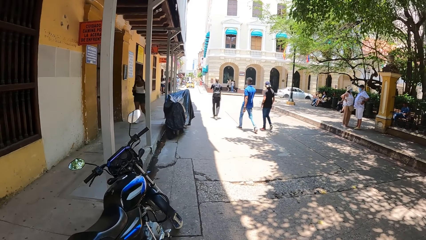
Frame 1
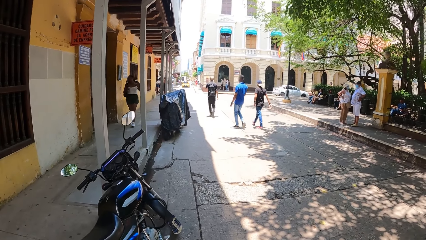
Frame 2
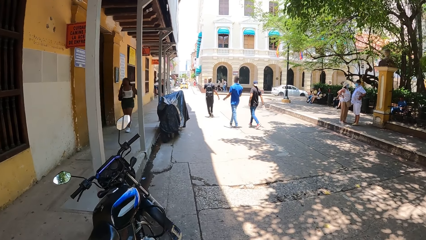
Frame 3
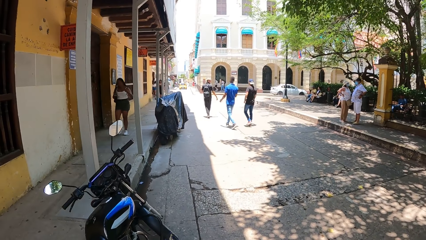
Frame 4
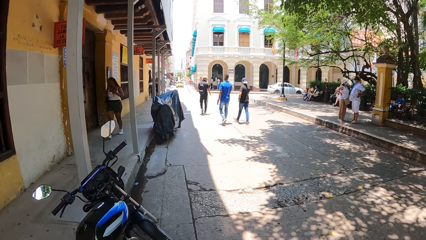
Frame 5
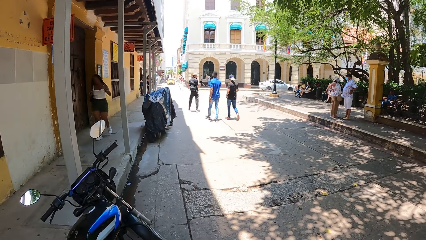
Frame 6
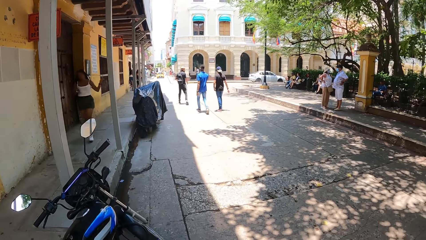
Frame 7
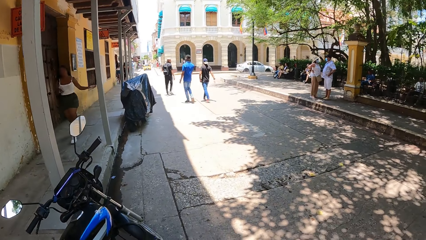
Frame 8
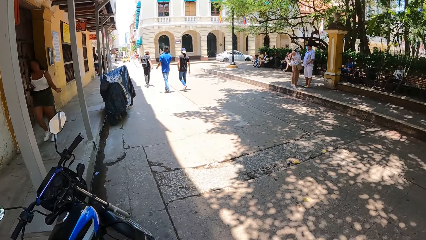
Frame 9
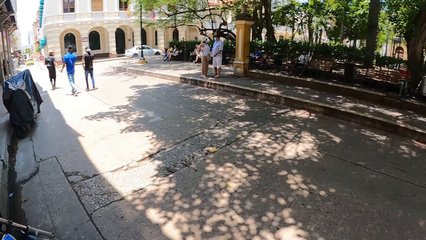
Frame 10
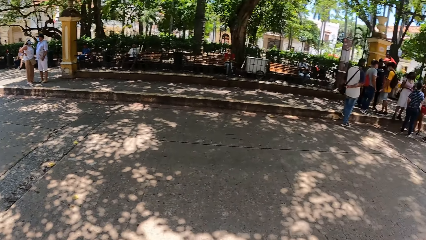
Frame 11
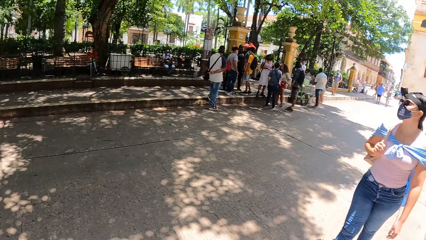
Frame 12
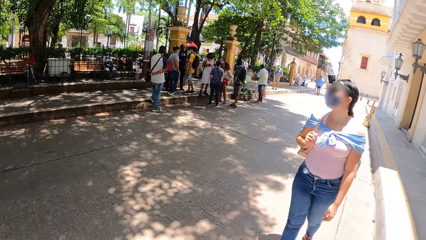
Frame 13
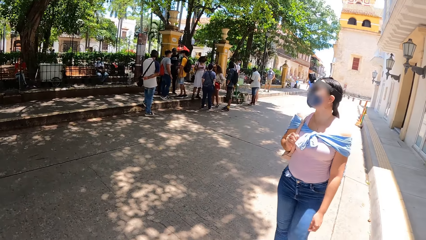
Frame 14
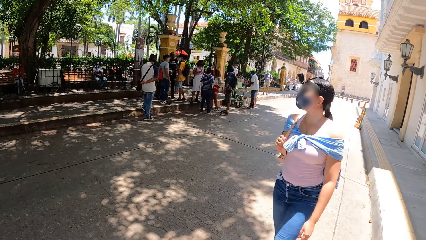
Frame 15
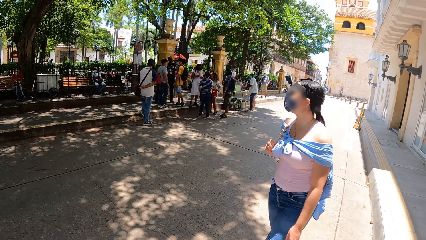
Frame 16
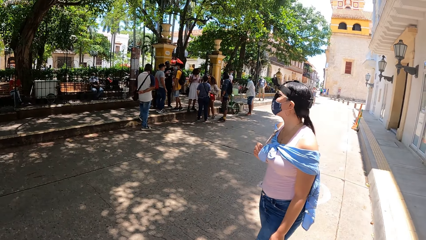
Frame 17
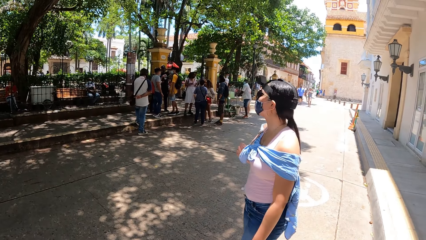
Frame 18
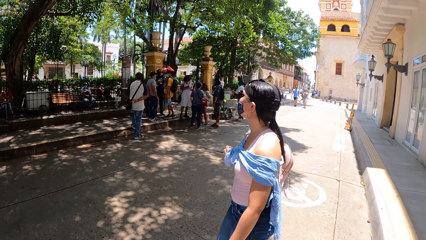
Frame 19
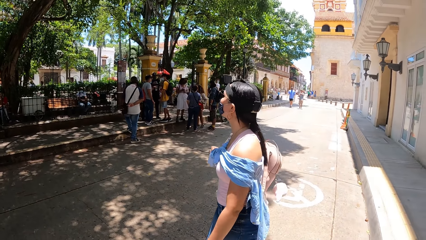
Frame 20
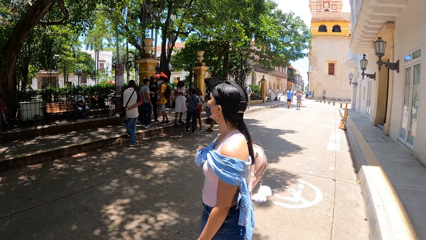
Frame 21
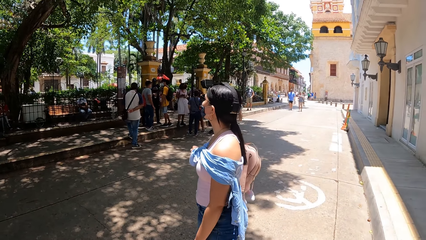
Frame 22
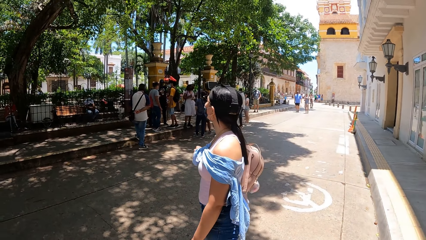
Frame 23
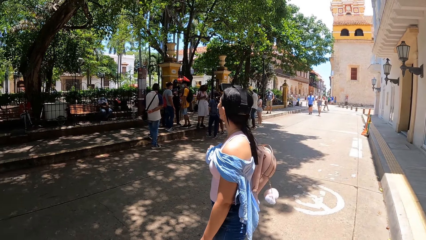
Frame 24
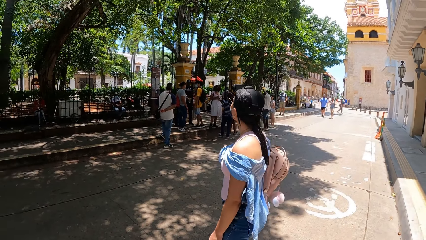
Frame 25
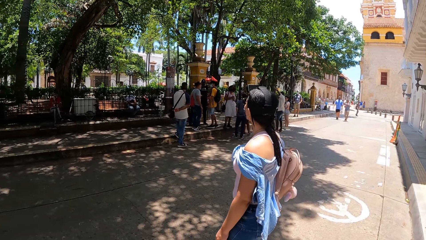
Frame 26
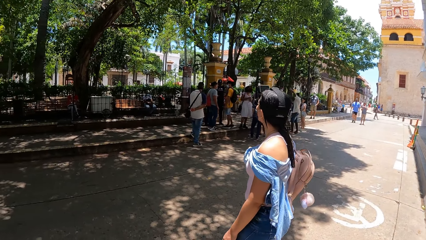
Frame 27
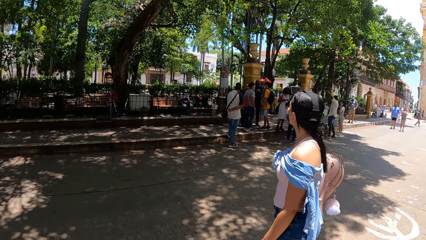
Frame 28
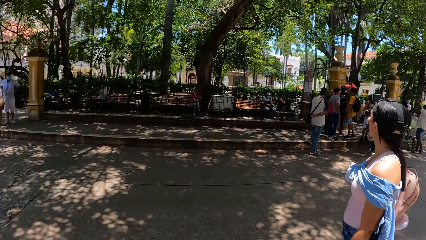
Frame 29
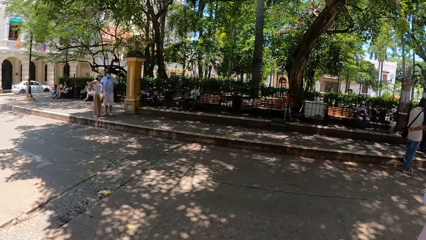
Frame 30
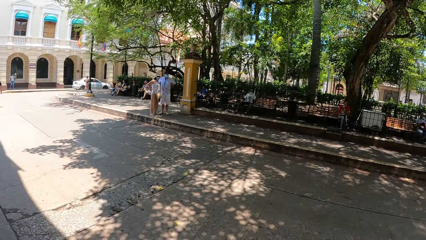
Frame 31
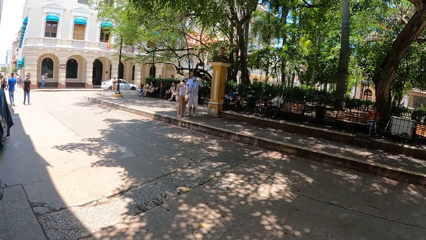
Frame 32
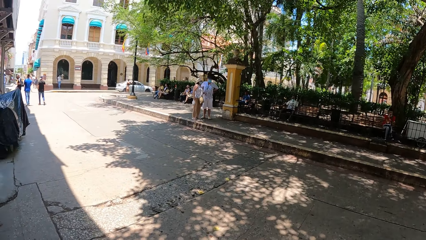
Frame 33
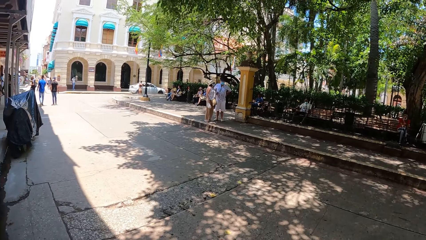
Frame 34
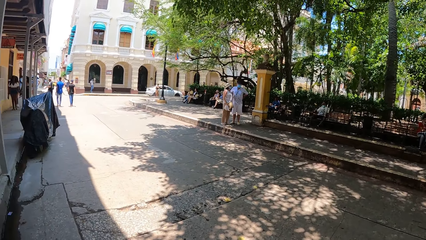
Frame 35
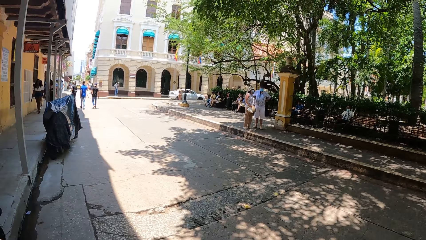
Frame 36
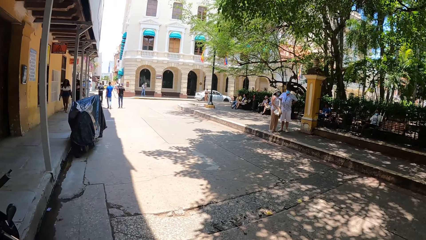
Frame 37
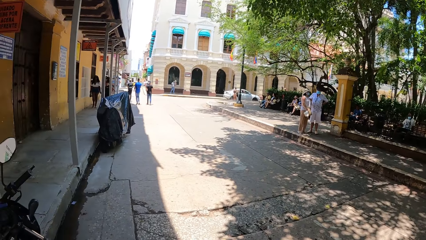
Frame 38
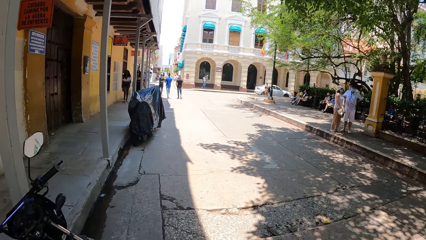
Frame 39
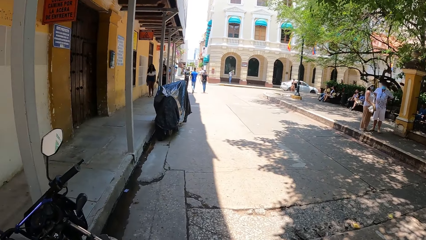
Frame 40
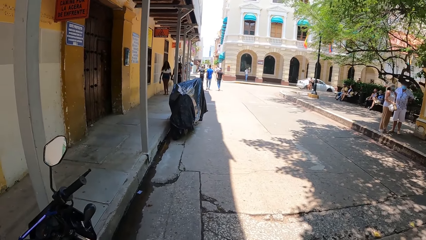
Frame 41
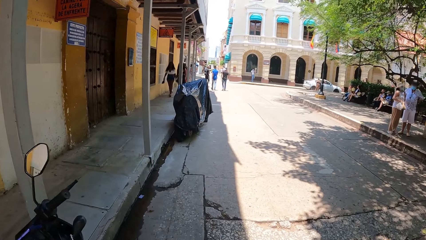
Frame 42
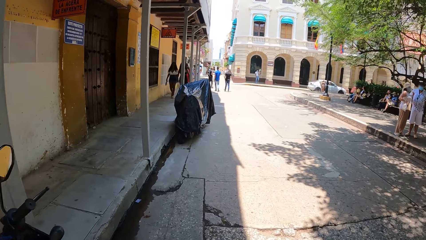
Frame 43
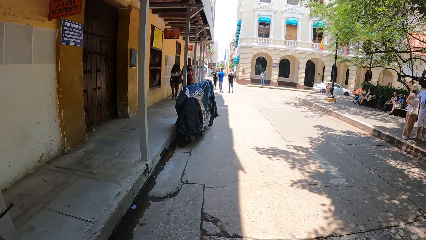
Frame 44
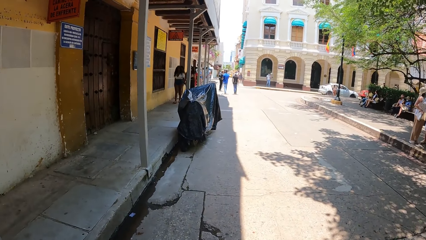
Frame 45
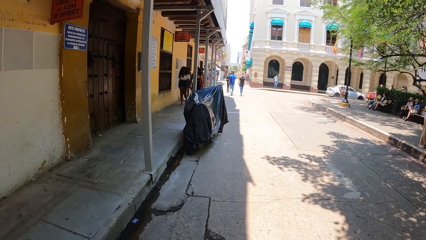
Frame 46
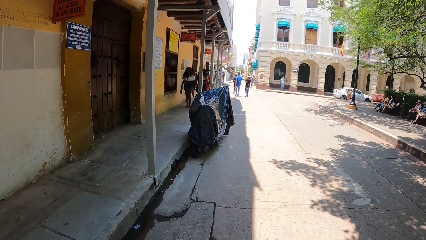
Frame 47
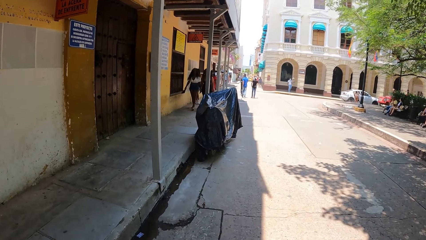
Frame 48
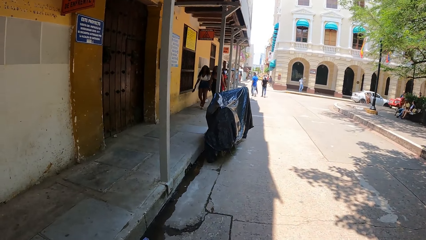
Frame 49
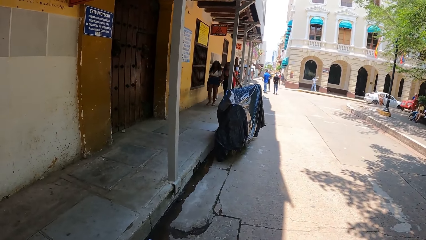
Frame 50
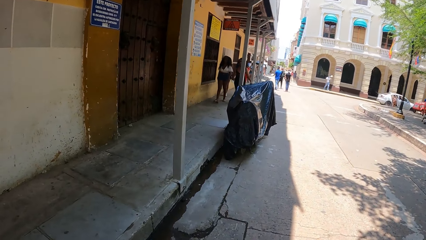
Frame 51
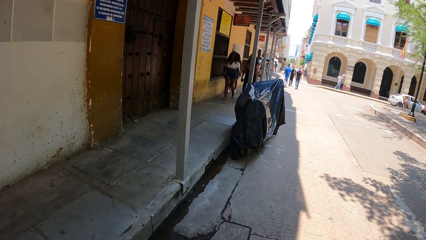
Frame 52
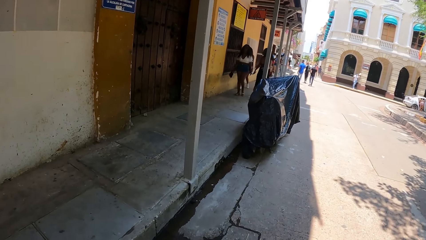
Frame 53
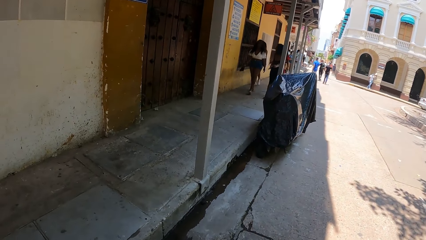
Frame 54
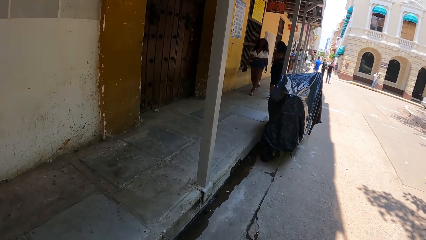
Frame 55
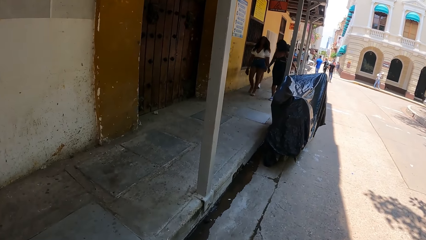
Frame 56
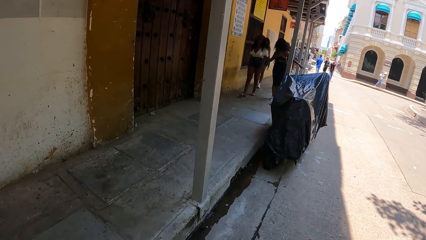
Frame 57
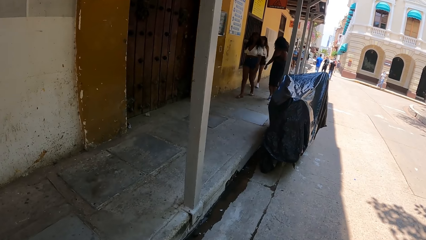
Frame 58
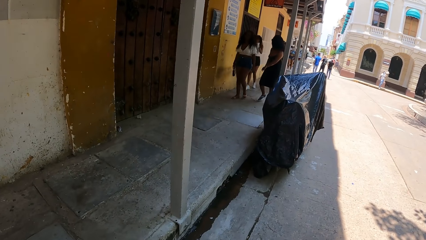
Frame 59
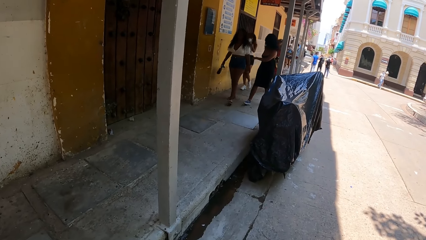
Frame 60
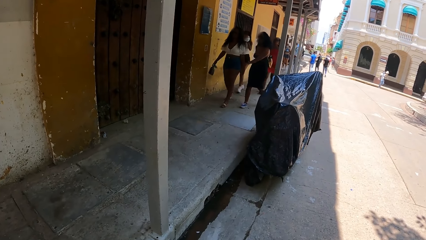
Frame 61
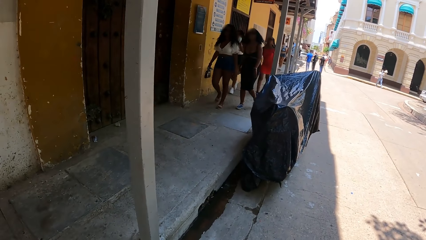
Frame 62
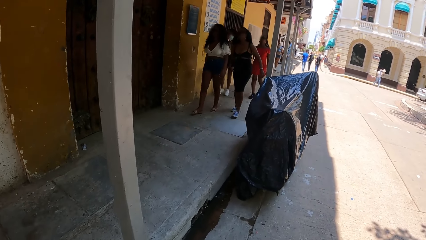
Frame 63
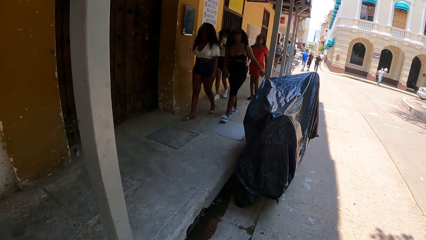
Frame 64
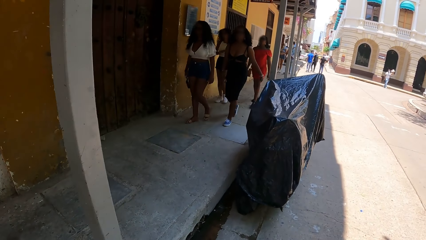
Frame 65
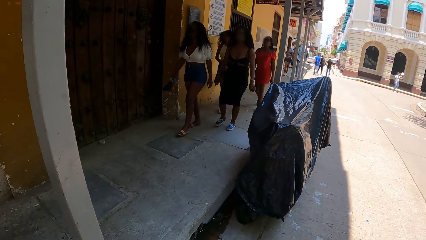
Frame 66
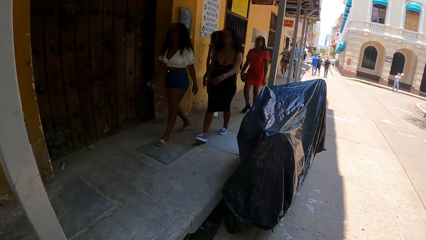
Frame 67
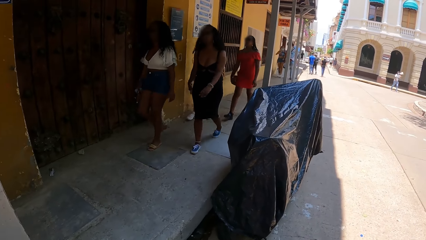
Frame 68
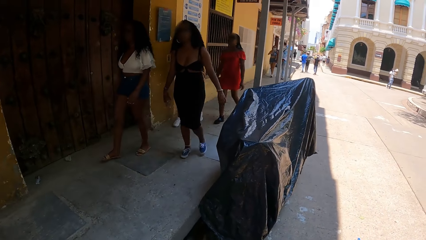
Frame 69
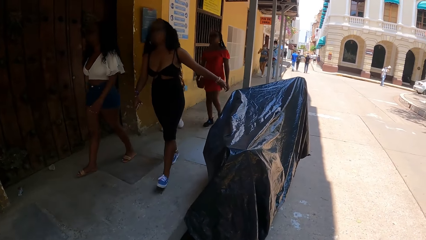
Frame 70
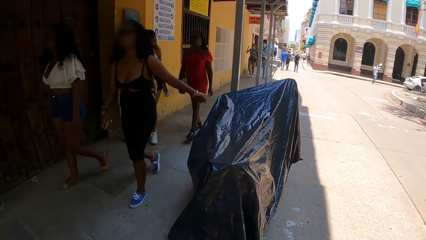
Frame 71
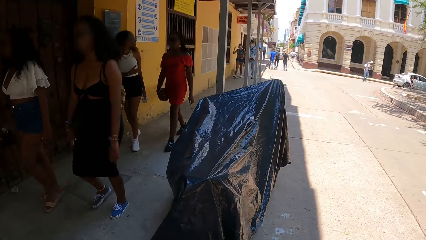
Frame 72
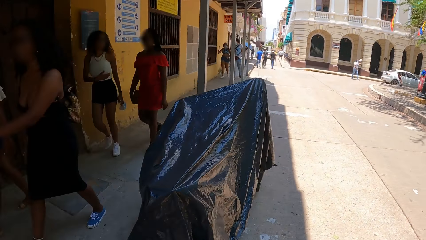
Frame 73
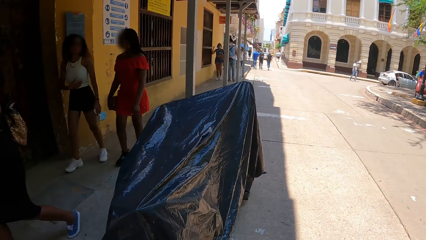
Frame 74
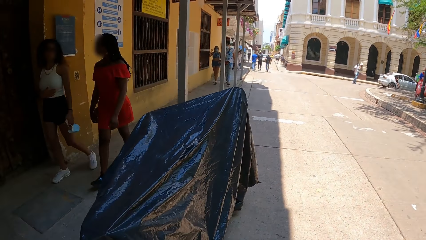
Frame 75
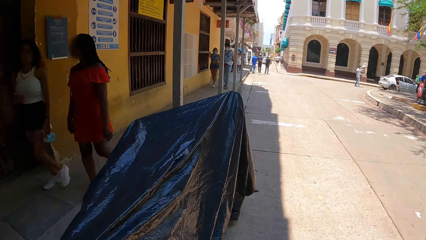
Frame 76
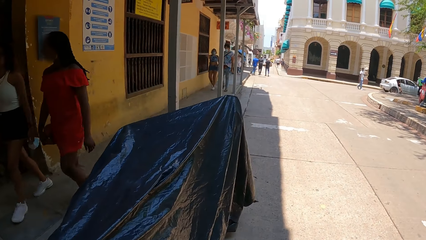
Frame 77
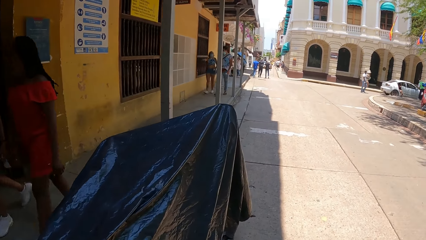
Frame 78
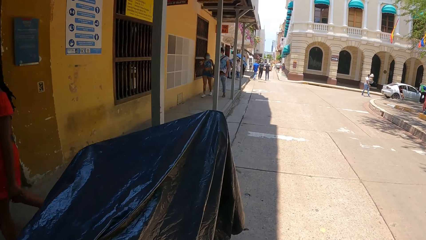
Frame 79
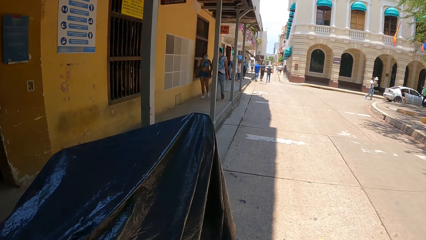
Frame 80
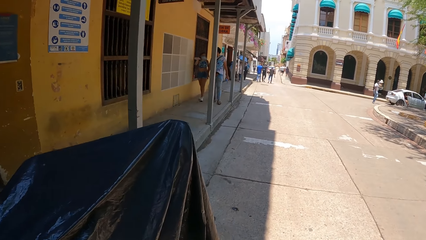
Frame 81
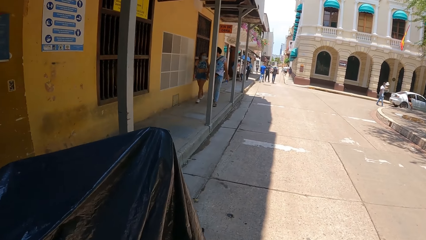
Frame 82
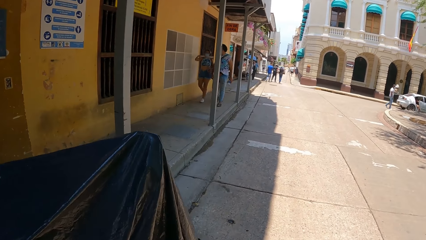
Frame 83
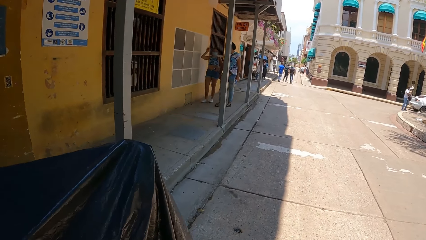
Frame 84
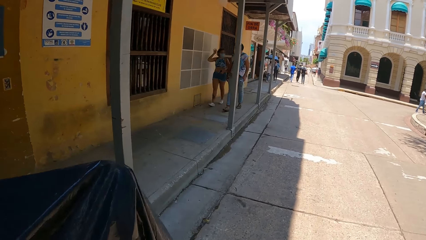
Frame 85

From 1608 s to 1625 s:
The camera wearer looks around. They walk around.
